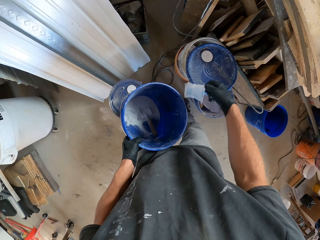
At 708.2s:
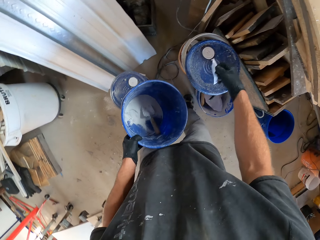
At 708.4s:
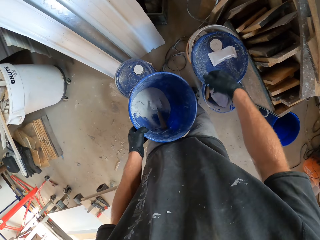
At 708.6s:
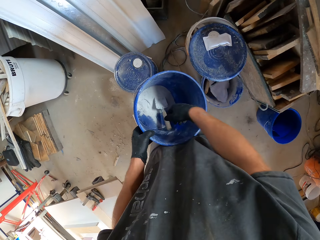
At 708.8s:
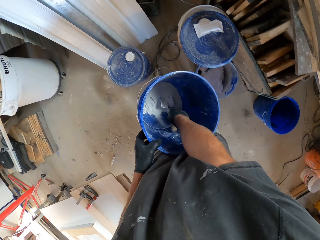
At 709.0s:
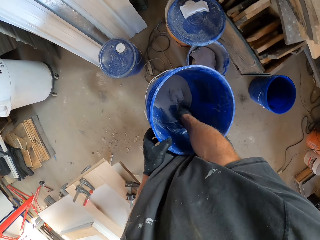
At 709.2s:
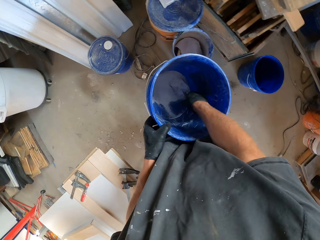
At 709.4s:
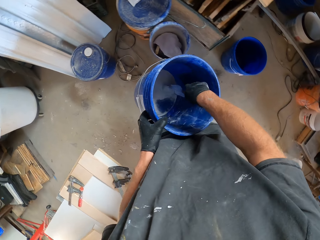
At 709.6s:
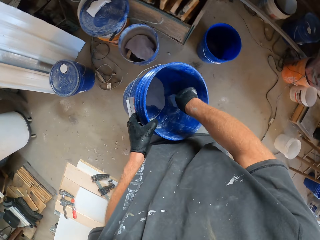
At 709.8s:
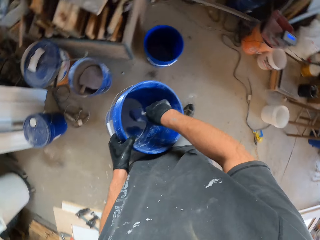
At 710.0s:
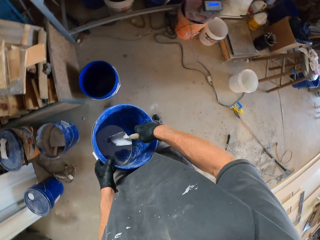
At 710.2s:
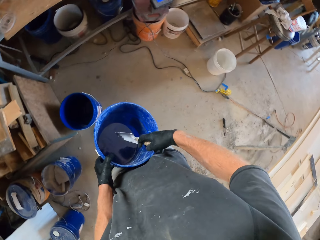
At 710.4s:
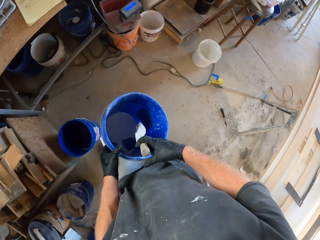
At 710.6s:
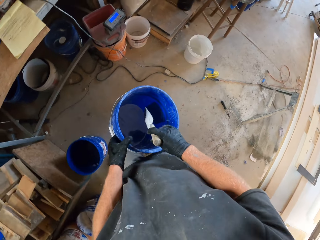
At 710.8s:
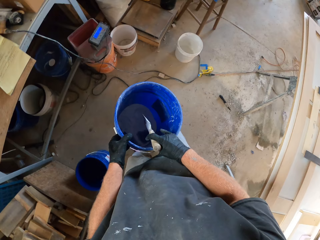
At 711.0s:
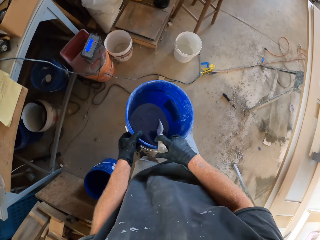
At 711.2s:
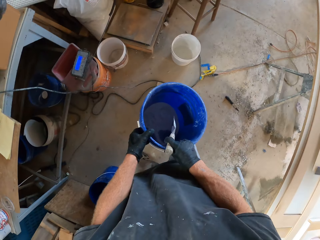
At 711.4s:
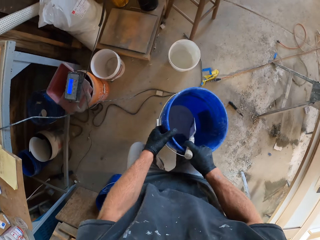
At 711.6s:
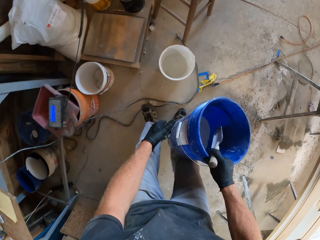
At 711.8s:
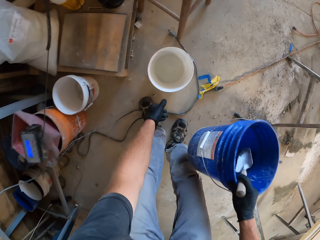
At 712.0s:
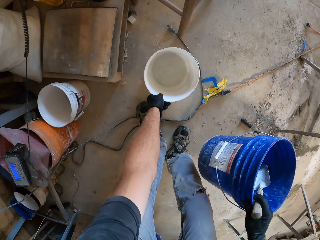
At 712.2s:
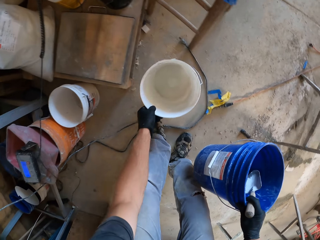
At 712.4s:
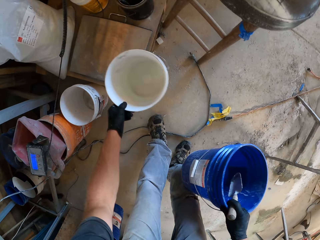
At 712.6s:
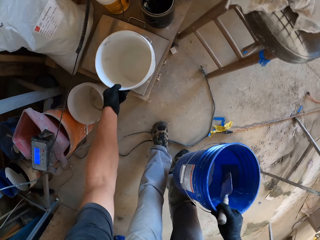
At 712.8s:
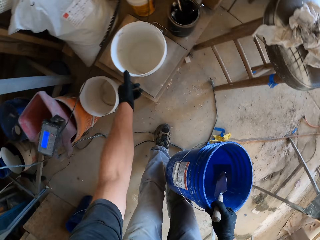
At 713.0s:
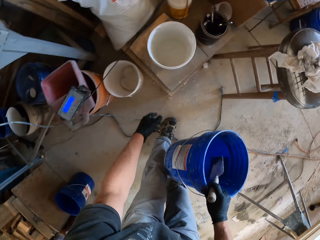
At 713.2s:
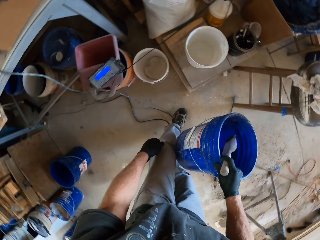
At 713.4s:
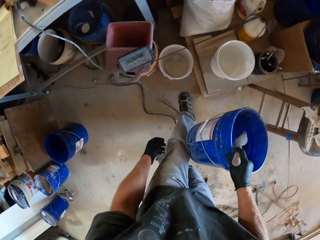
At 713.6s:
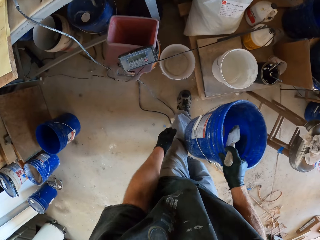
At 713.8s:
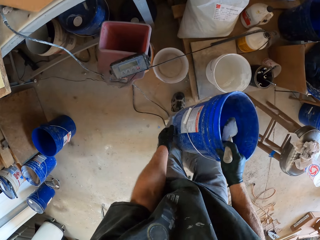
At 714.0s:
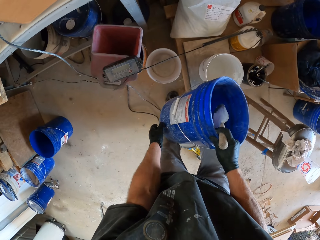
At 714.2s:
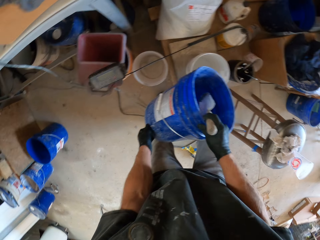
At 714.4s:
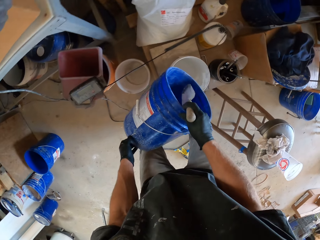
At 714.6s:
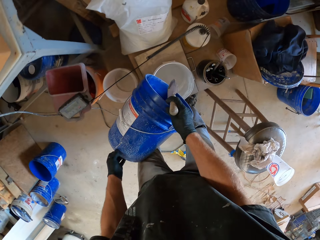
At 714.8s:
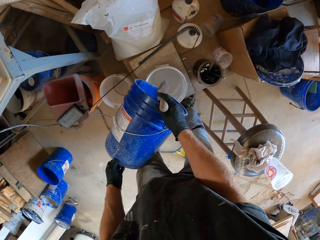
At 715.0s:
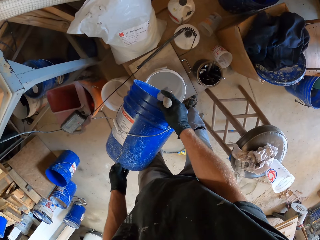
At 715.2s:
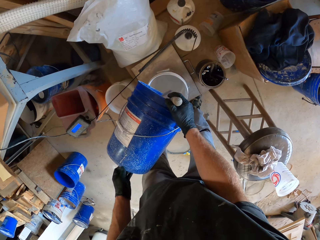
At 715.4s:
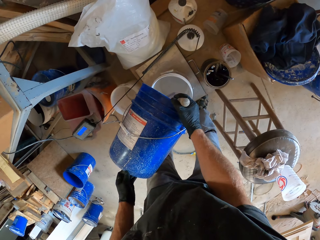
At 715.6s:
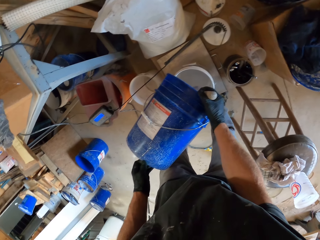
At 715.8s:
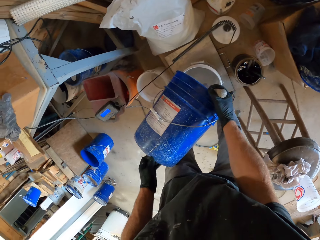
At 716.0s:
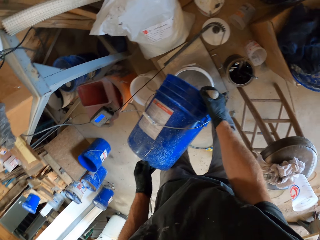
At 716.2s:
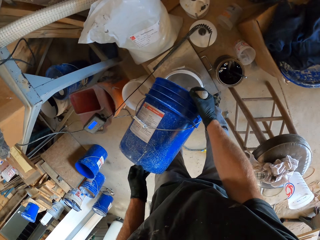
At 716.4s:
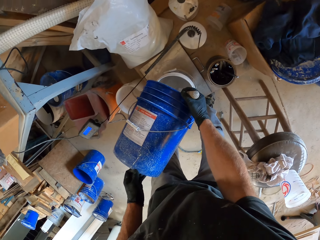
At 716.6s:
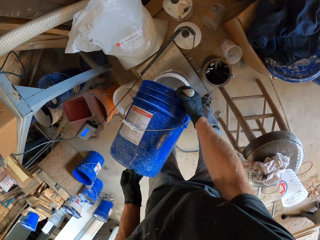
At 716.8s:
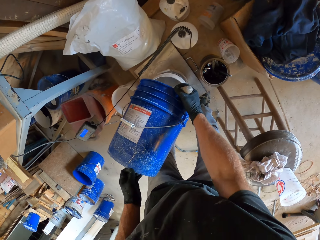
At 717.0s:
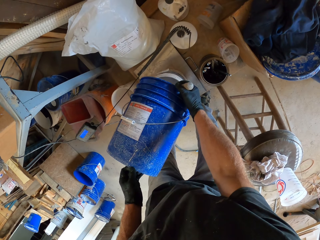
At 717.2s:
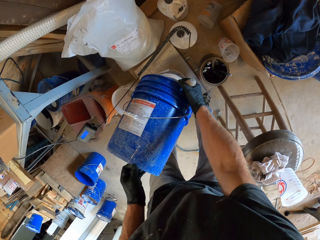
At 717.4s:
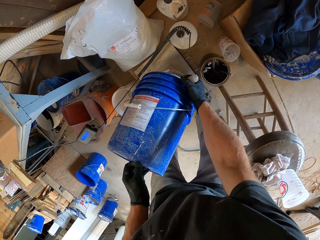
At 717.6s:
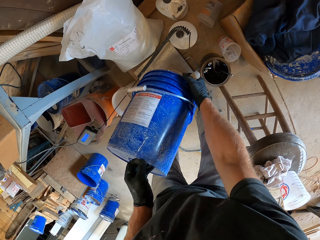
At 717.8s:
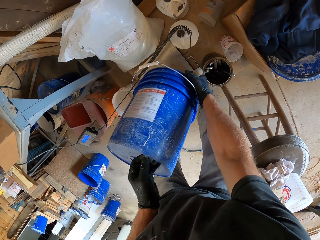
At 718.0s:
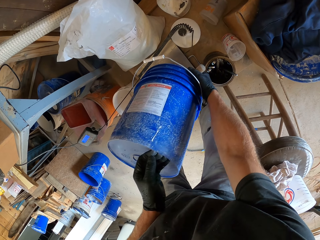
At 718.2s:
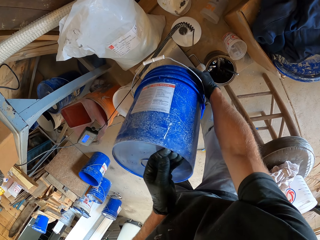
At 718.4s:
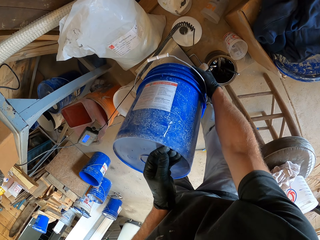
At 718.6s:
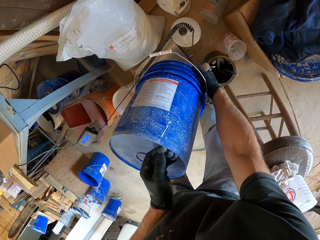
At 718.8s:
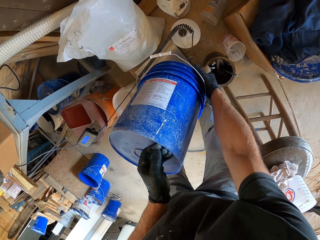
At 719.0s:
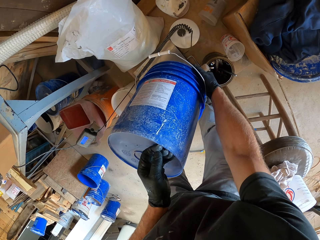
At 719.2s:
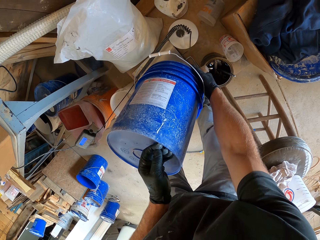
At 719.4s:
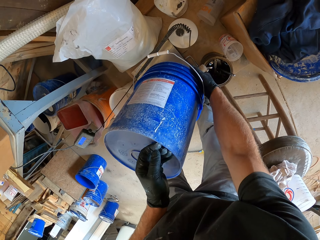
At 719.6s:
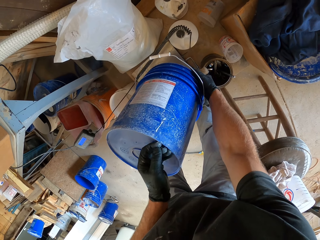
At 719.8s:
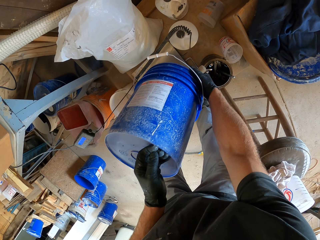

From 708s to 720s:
The camera wearer hits the paper on the bucket. He drops the small pack on the lid with his right hand. He brings out a hand trowel from the blue bucket with his right hand. He passes the blue bucket from his right hand to his left hand. He walks around. He picks up a white bucket from the floor with his left hand. He drops the white bucket on a wooden frame. He pours the white cement inside the blue bucket into the white bucket.

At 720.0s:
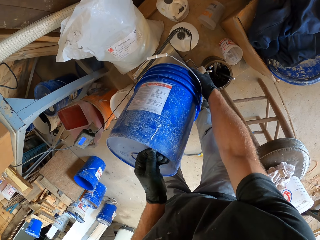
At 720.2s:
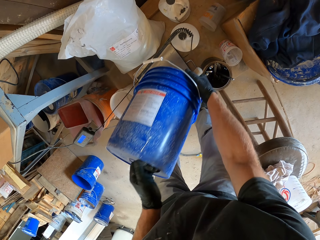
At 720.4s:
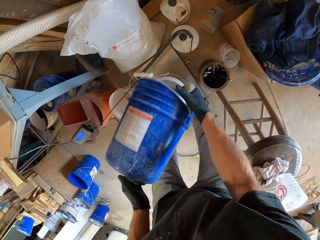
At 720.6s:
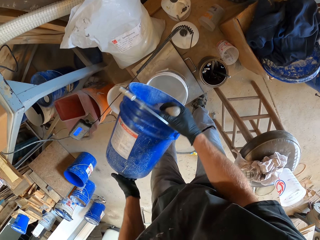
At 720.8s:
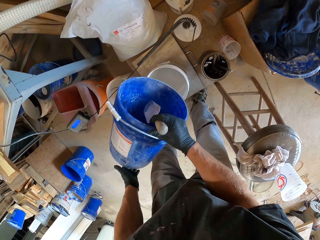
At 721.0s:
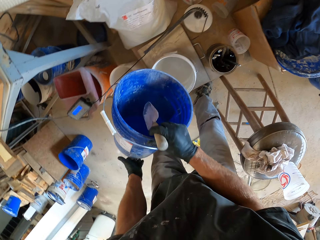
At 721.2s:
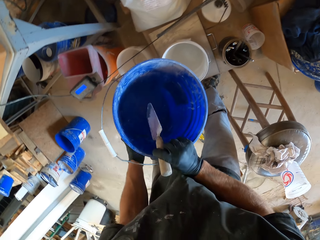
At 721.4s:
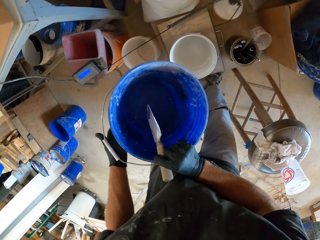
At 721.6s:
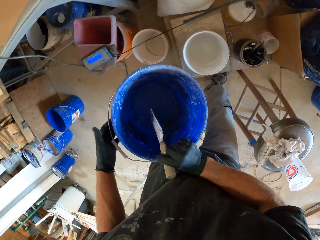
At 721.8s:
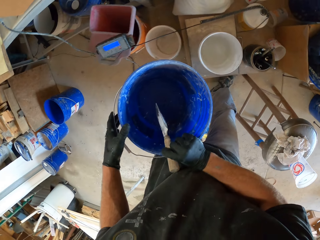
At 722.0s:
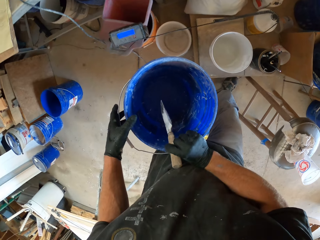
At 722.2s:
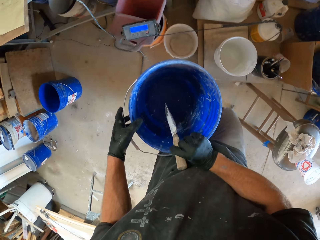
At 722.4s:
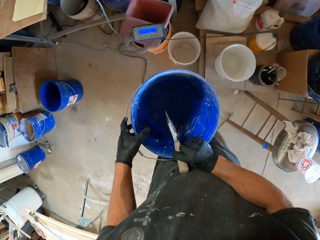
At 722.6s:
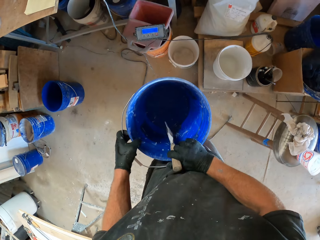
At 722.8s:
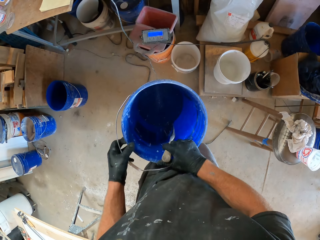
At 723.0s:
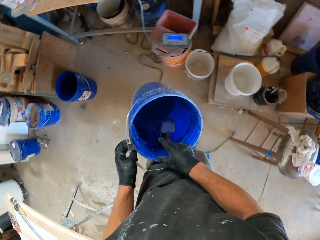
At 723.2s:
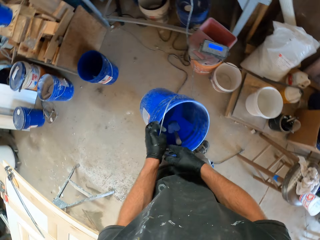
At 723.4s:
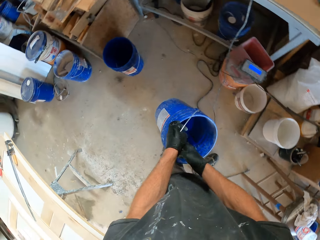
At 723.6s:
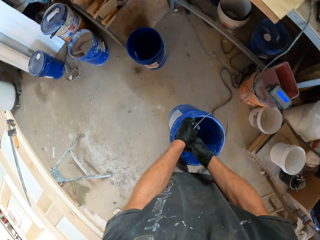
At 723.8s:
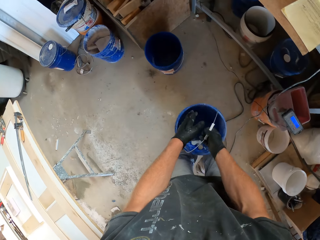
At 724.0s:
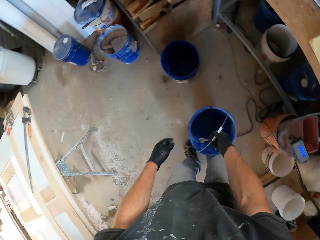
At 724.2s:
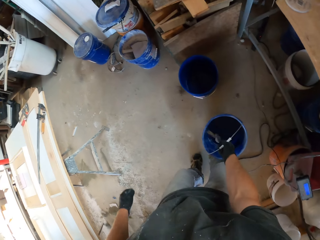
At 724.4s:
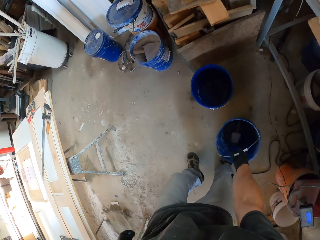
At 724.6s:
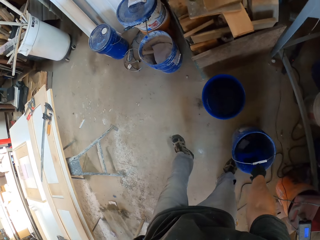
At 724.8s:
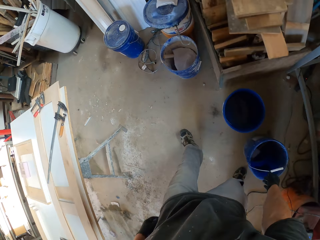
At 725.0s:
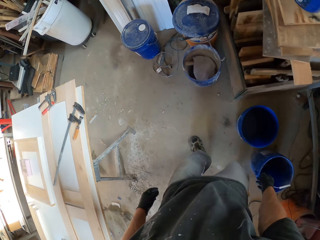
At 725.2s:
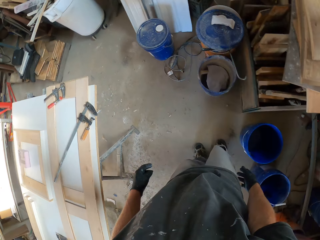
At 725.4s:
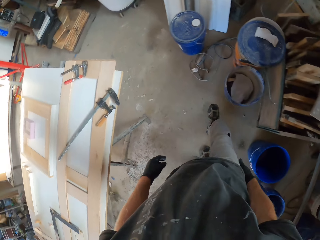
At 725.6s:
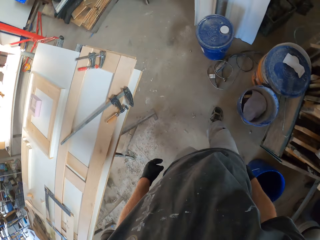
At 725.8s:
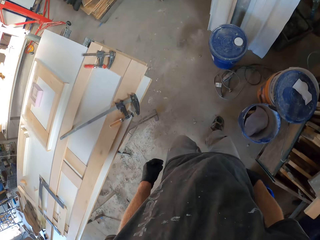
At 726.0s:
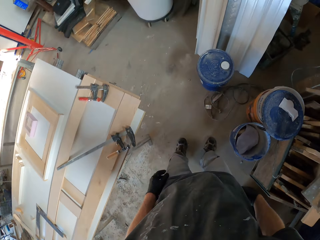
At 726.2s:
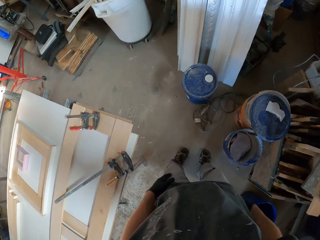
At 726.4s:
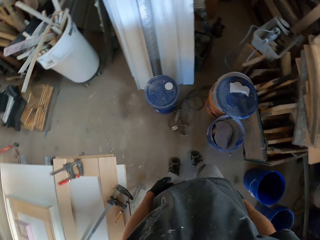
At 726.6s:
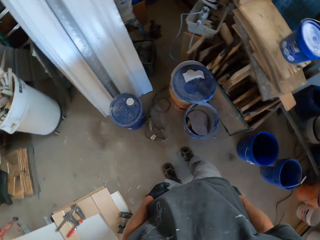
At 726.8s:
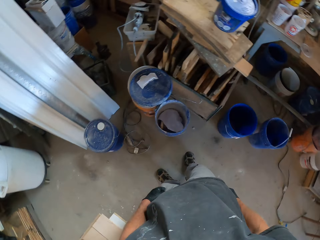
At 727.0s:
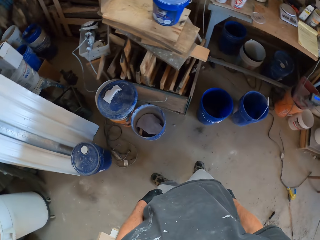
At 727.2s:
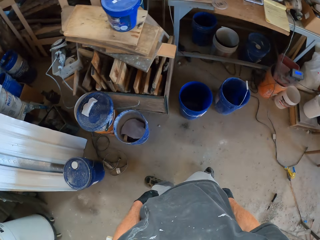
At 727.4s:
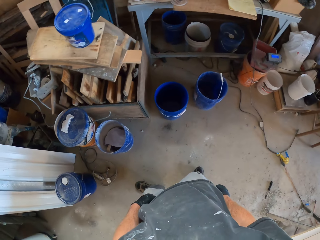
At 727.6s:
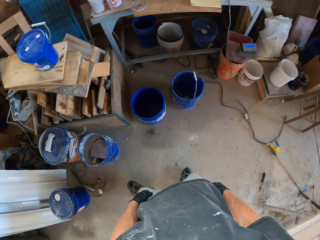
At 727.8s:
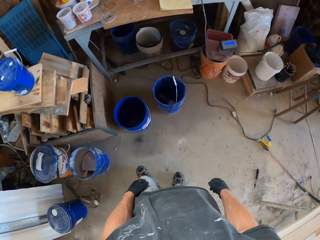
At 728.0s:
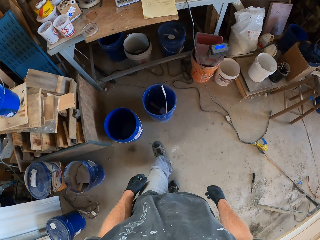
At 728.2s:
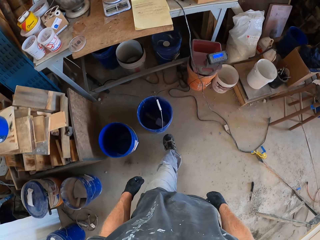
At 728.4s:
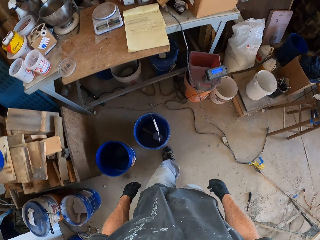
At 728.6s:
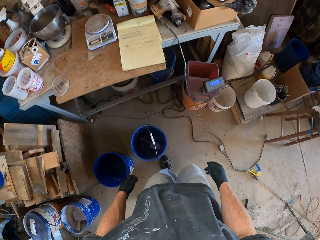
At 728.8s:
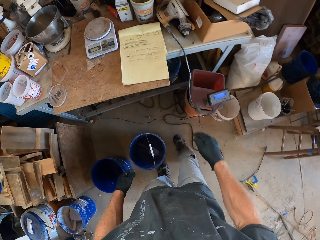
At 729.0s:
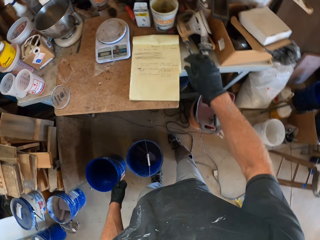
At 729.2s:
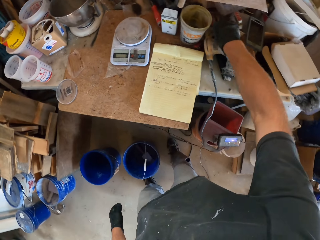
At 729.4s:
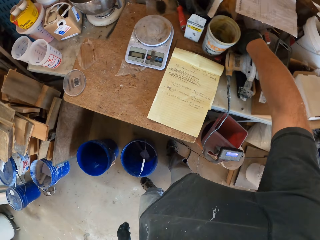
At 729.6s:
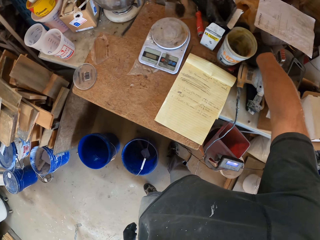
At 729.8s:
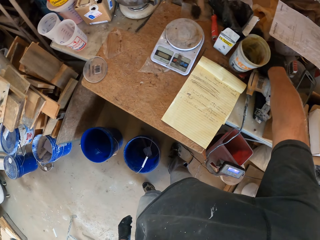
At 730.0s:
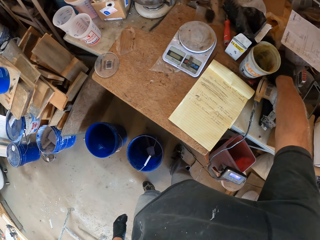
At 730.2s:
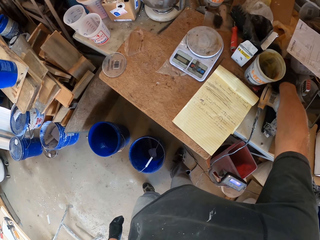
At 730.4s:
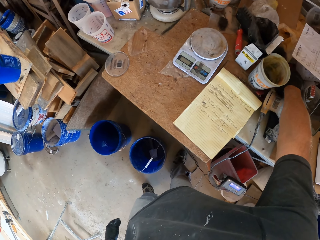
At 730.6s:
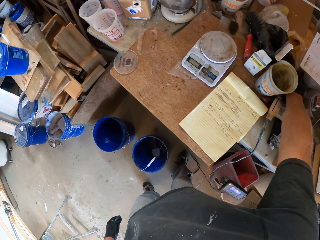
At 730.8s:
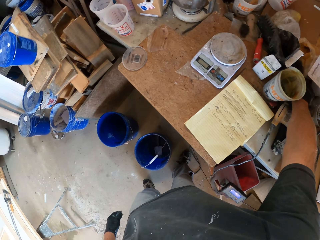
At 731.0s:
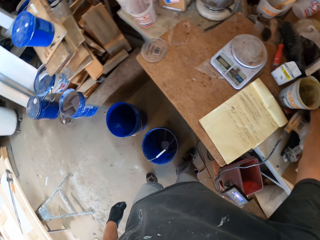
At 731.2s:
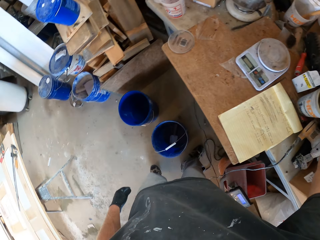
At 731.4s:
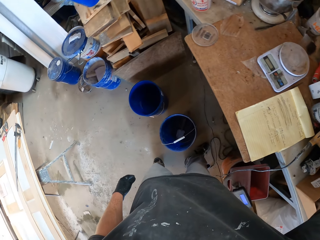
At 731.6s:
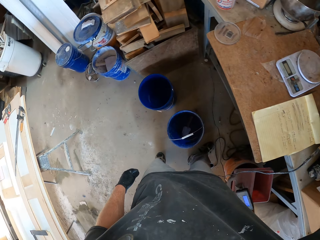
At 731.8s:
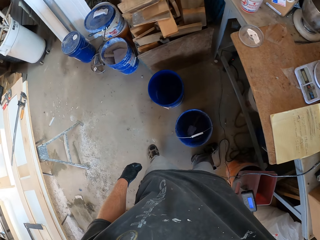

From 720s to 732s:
The camera wearer puts the scooper in the bucket. He drops the blue bucket with the hand trowel on the floor. He walks towards the table. He picks up a craft knife from a pack with his right hand.
